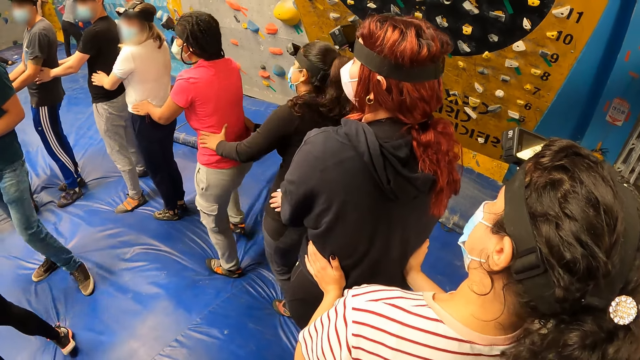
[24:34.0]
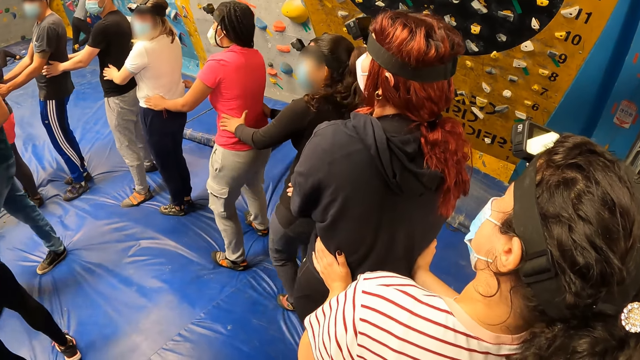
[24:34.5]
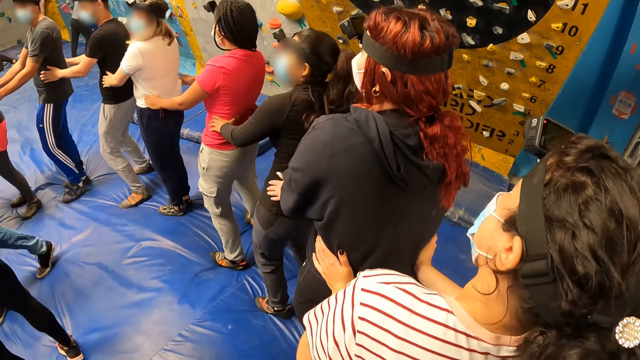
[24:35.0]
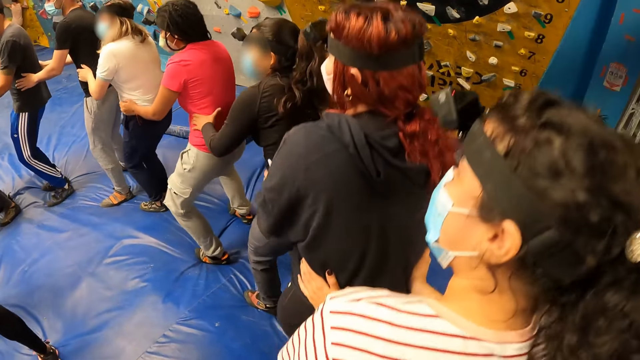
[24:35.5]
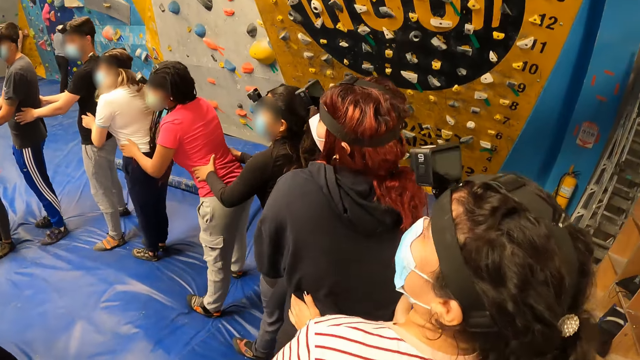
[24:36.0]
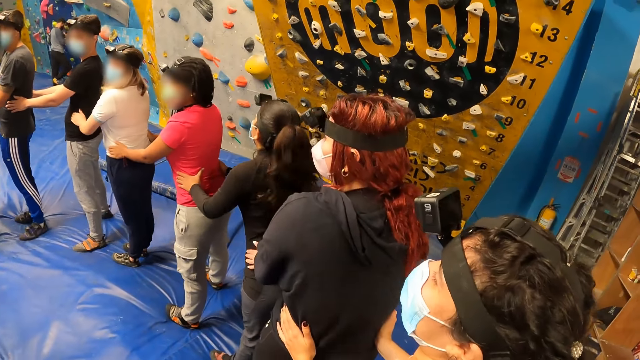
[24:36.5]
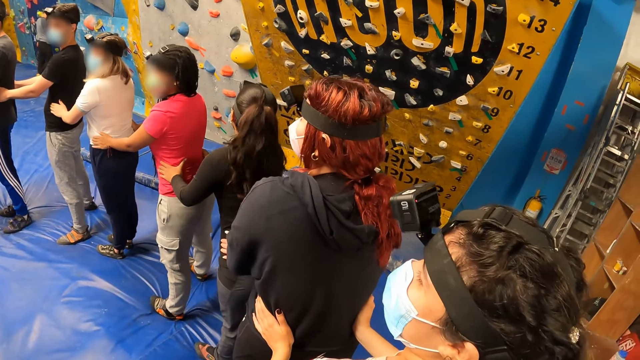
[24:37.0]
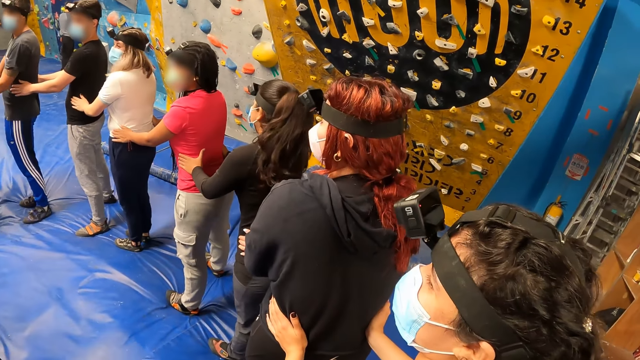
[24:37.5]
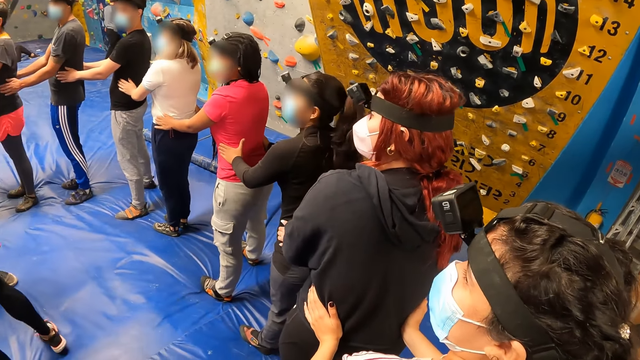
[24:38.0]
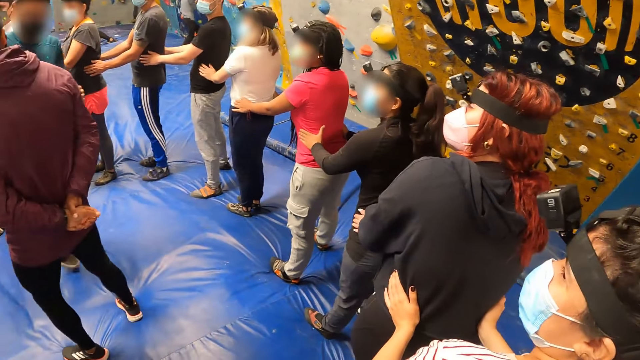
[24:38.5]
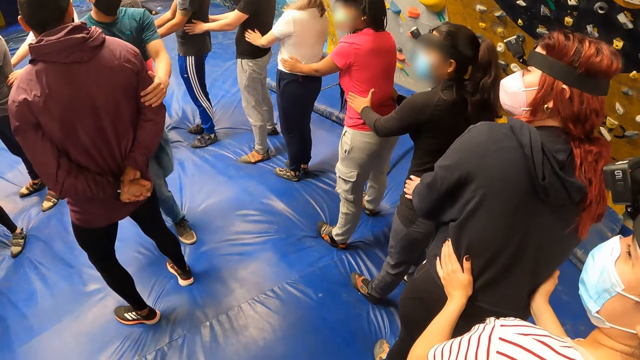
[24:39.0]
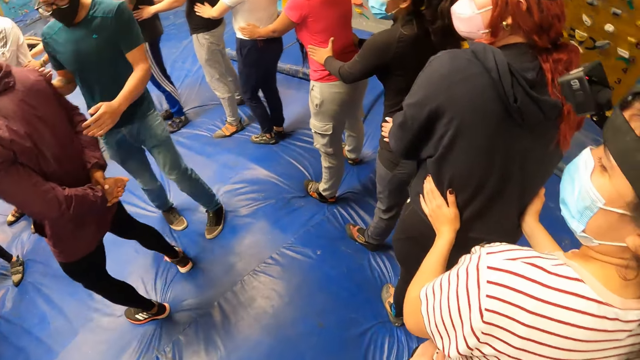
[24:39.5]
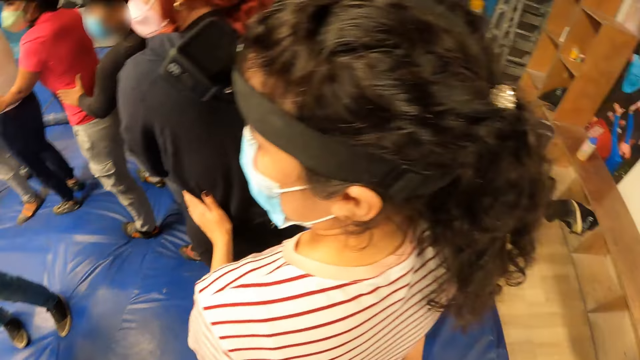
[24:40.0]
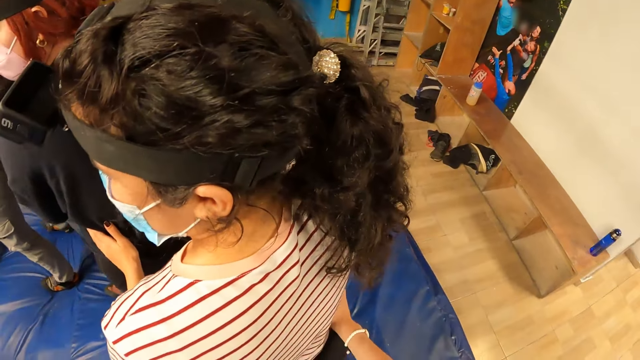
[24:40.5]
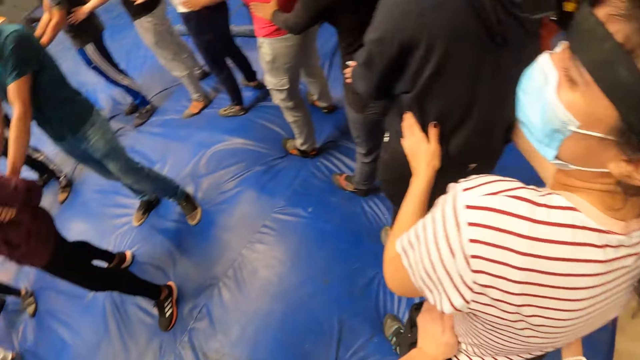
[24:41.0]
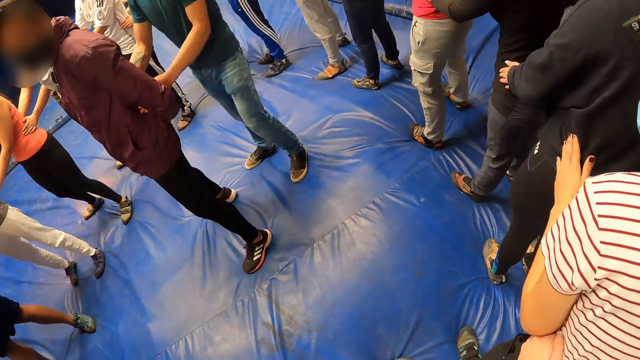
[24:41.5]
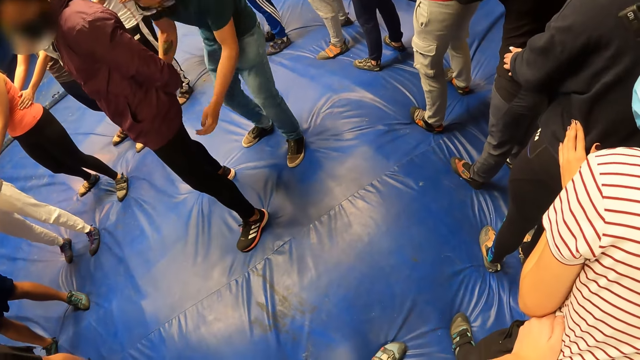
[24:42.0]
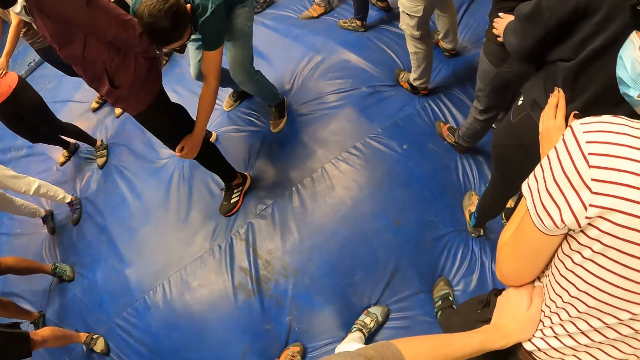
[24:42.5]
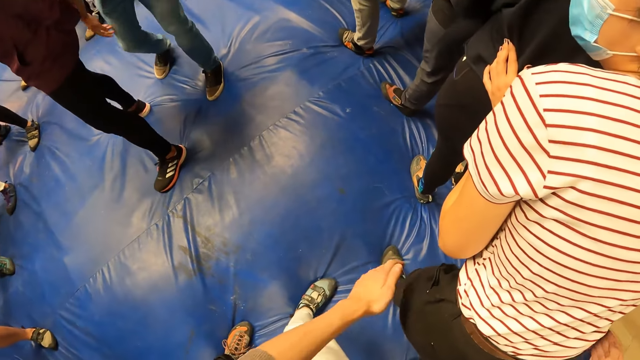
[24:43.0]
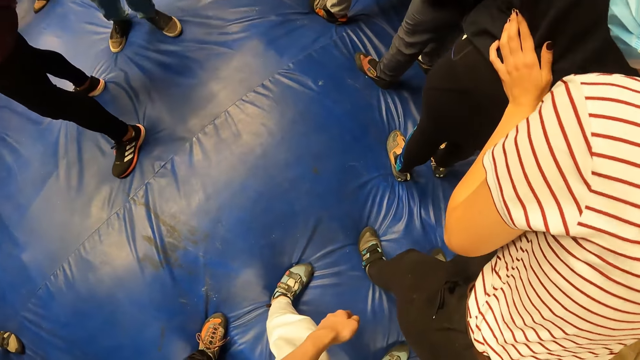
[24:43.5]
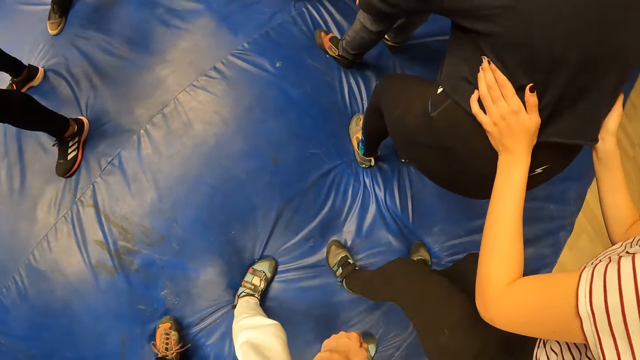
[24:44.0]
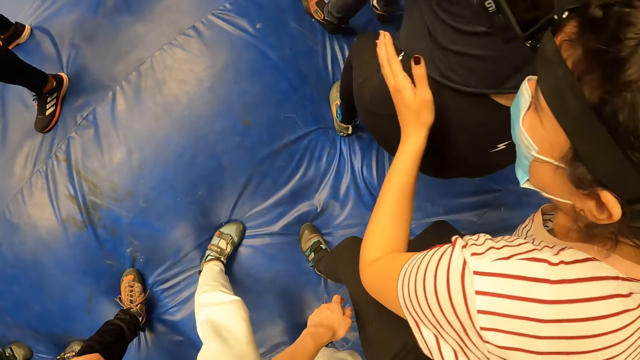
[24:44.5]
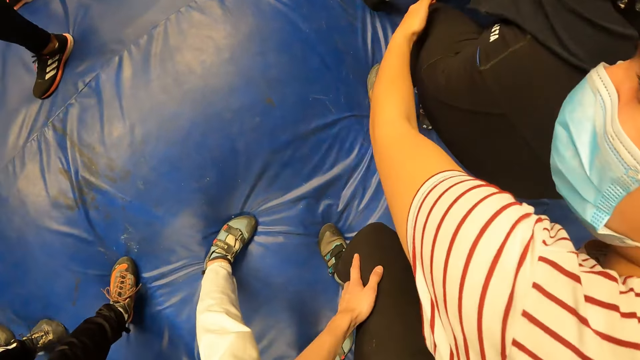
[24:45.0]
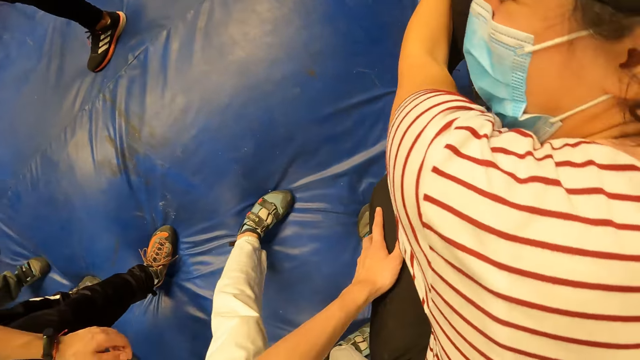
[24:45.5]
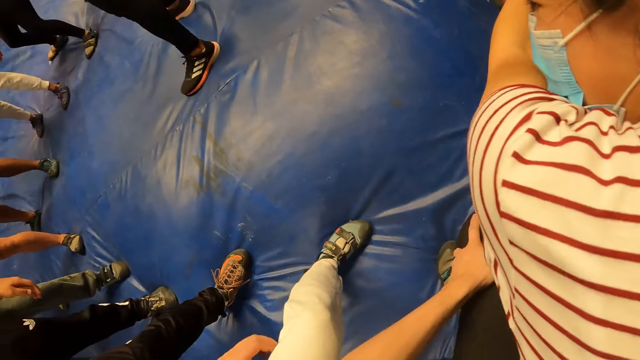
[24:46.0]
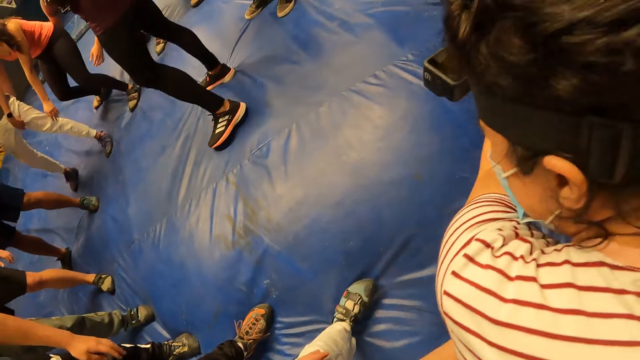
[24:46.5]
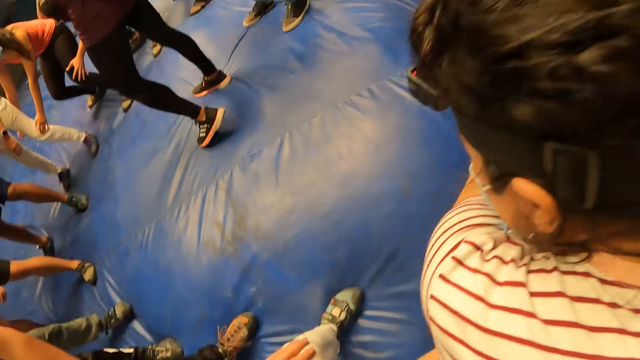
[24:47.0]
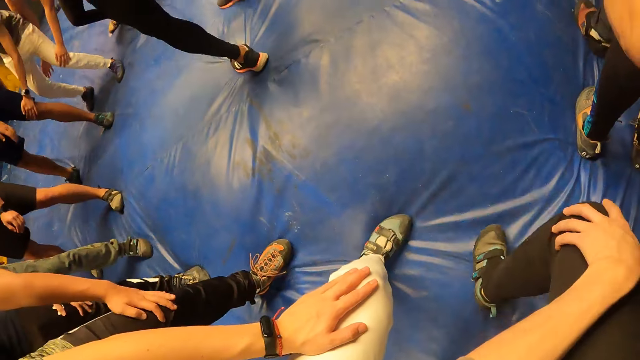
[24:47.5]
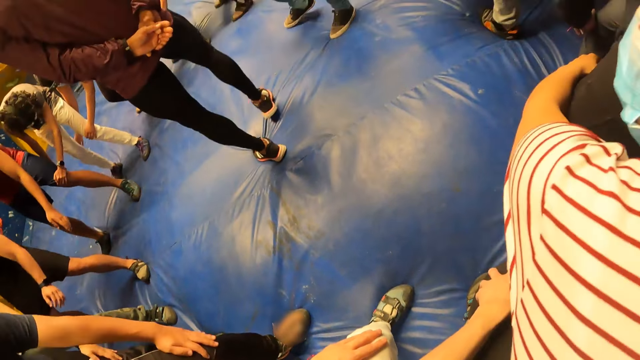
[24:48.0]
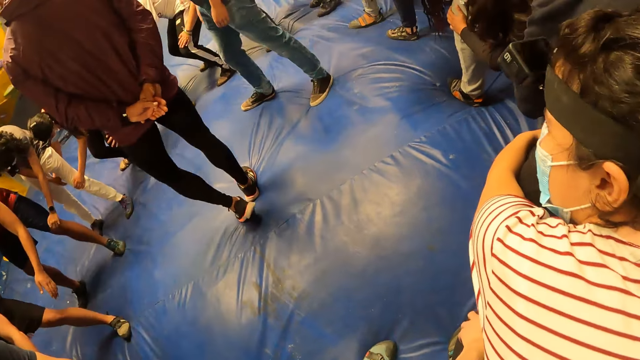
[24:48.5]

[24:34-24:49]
The camera wearer stands on the floor, exercises on the floor with his friends, and stands on the floor. A man turns another man with his left hand. The first man holds the waist of the other man with both hands. The first man touches the knee of the other man with his left hand. The camera wearer holds the lap or knee of a woman with his left hand.

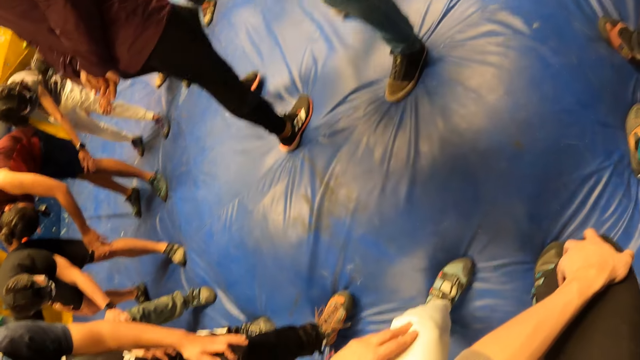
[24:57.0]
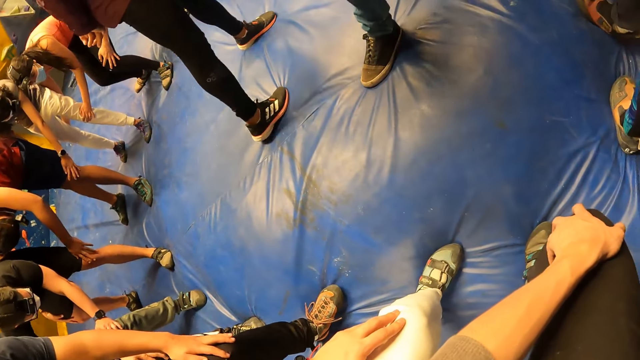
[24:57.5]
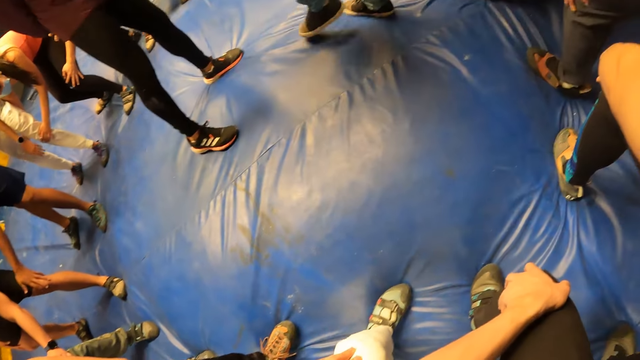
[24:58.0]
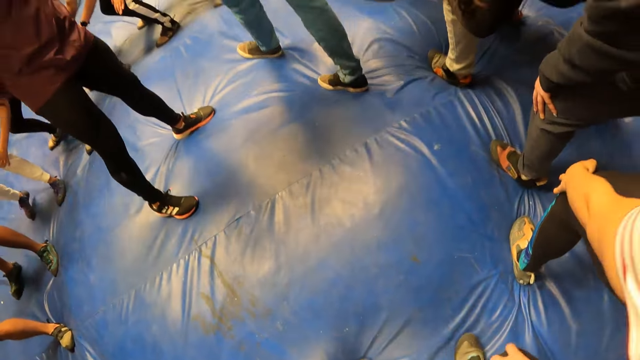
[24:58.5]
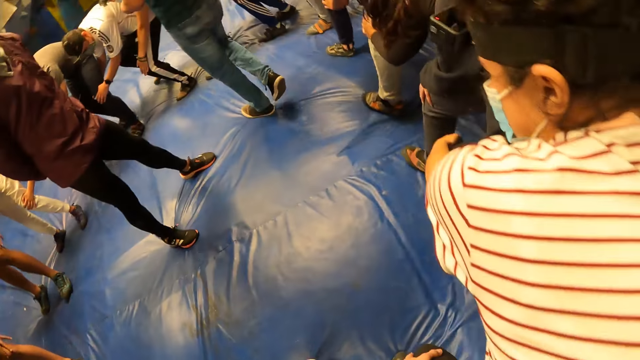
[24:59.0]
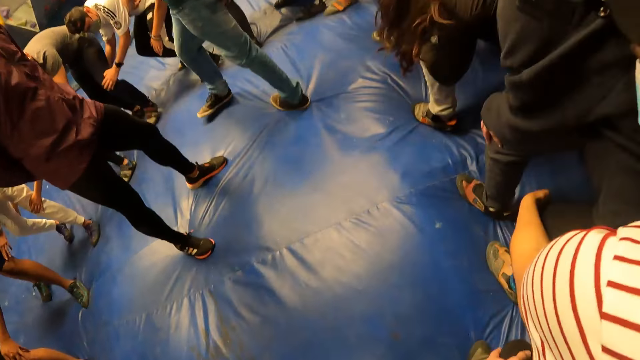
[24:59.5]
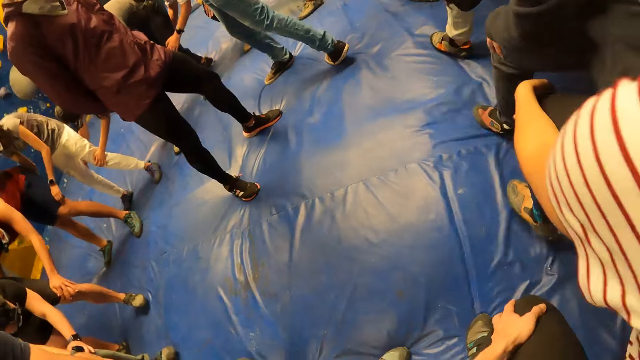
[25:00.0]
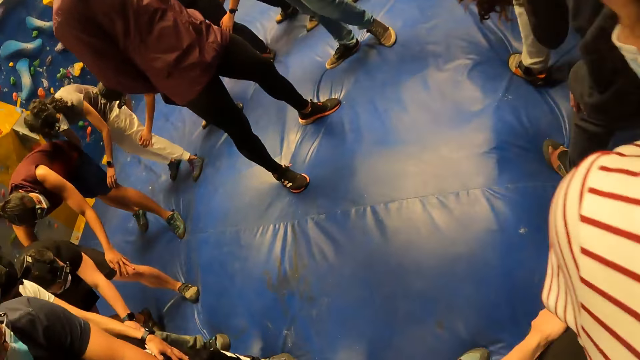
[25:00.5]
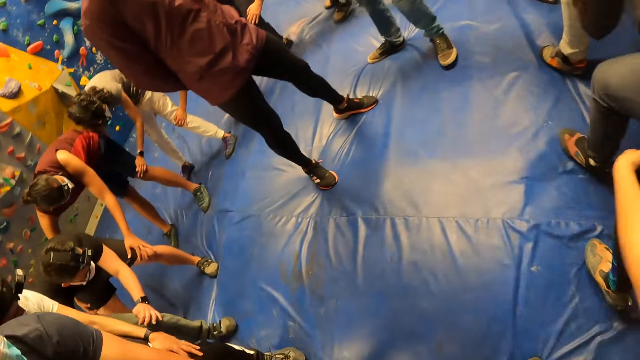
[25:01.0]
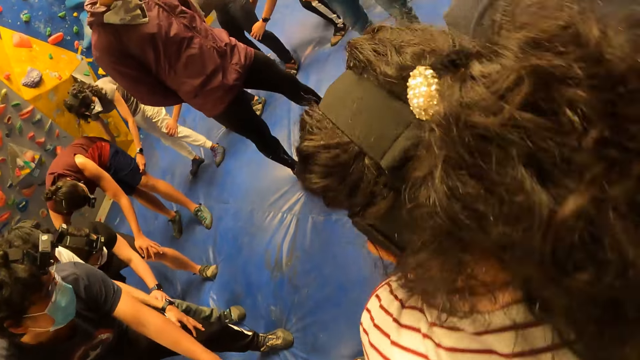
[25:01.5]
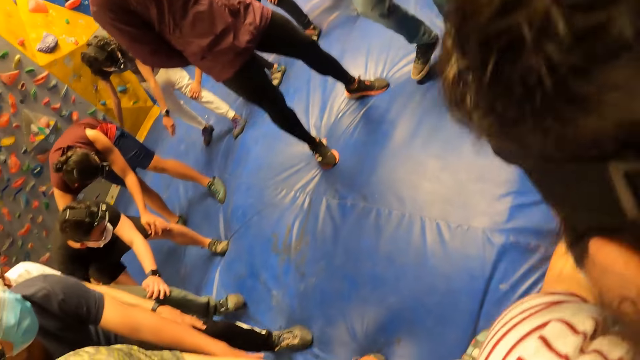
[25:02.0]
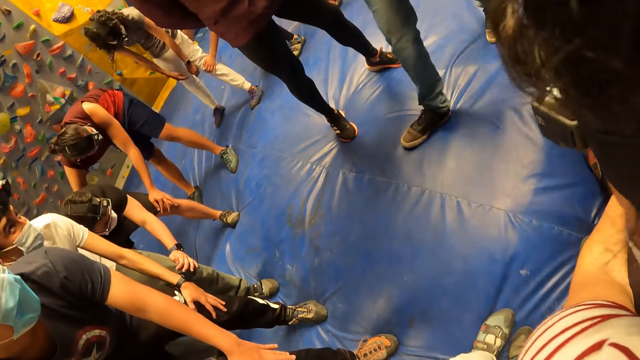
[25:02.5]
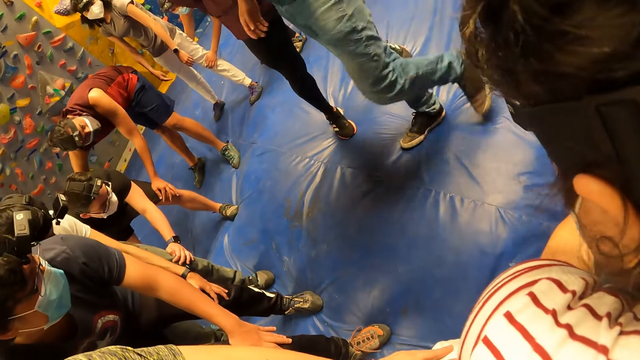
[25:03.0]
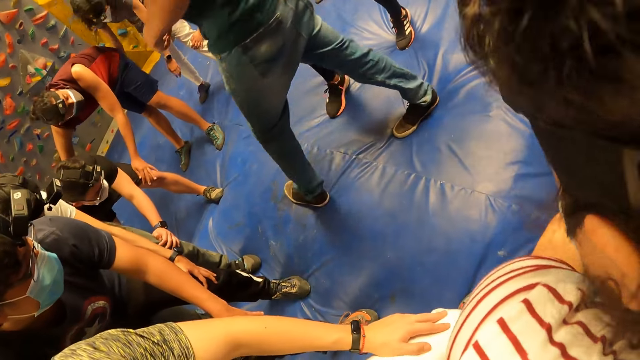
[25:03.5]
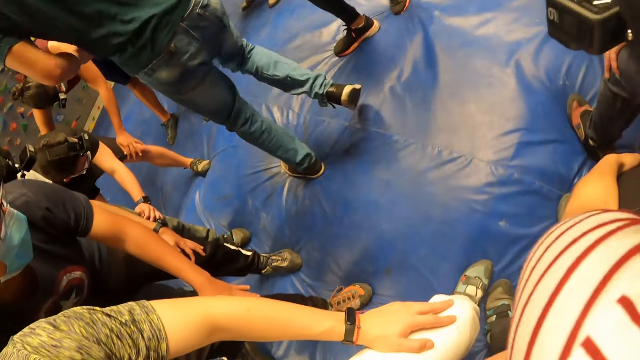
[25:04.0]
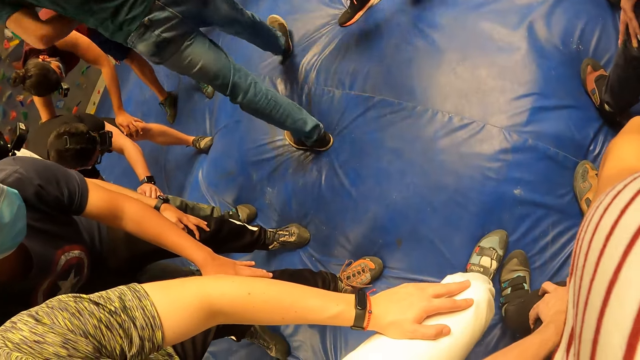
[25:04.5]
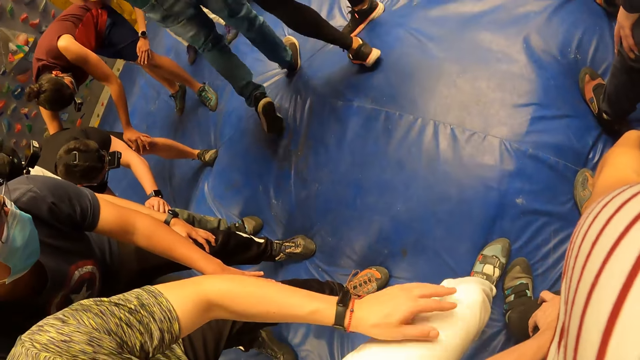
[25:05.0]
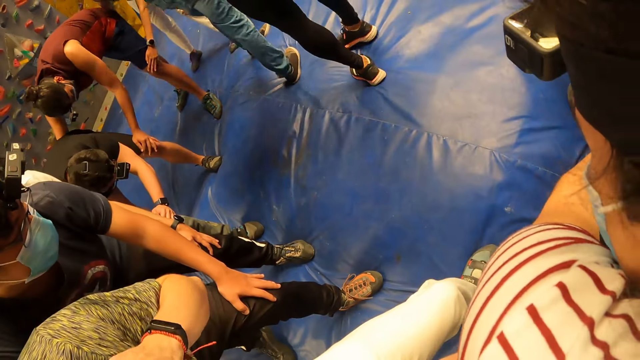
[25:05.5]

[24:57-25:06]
The camera wearer walks forward on the floor with the group of people in the circle.
